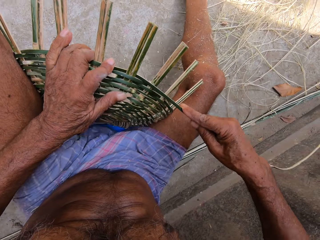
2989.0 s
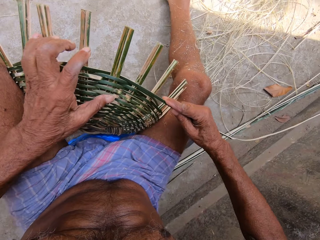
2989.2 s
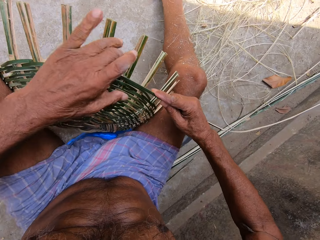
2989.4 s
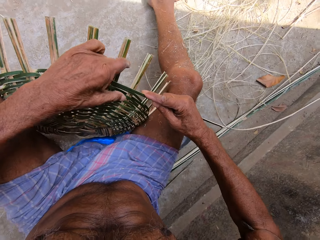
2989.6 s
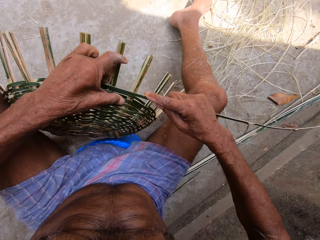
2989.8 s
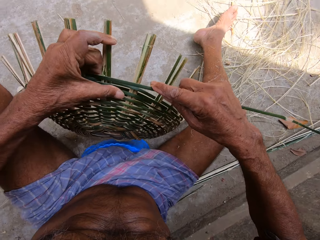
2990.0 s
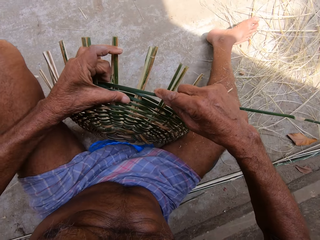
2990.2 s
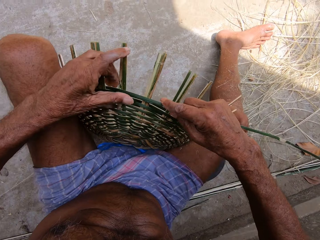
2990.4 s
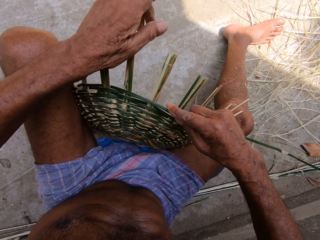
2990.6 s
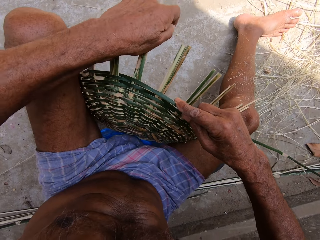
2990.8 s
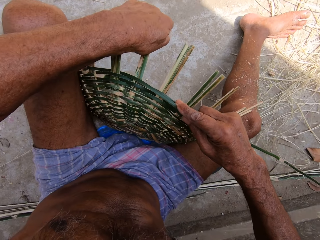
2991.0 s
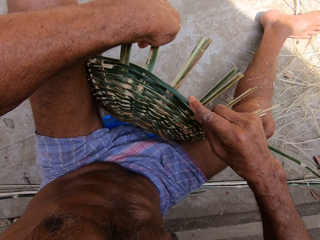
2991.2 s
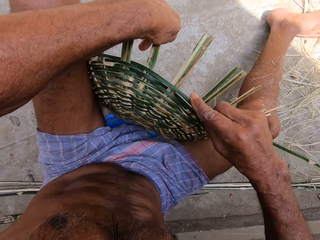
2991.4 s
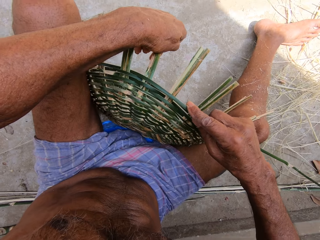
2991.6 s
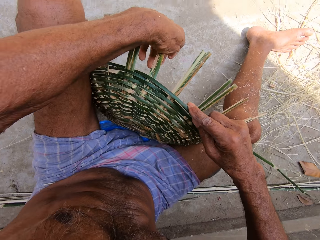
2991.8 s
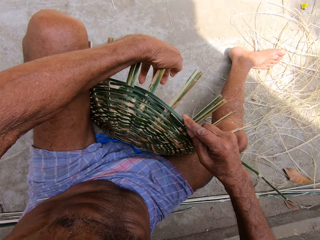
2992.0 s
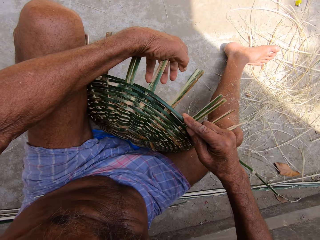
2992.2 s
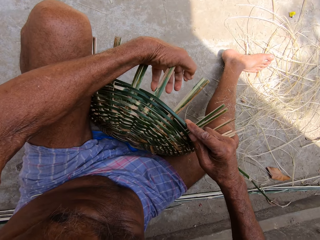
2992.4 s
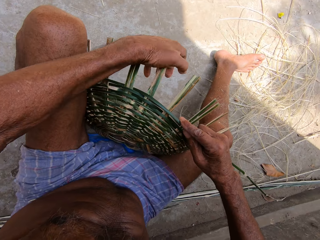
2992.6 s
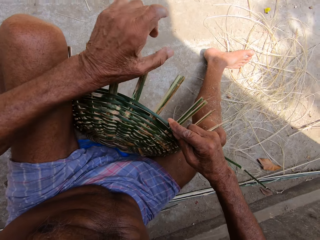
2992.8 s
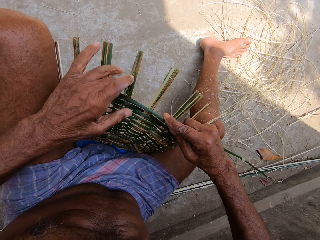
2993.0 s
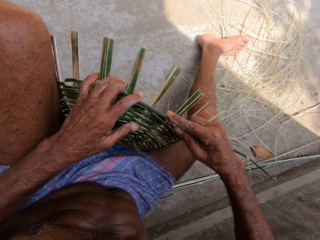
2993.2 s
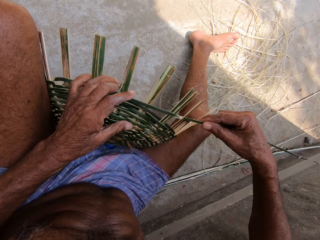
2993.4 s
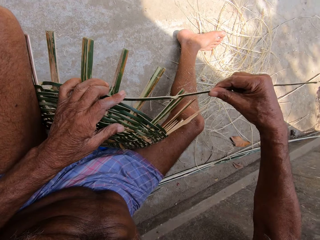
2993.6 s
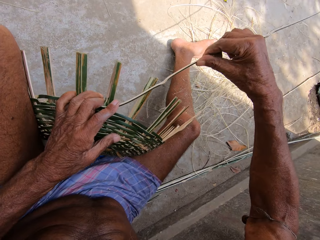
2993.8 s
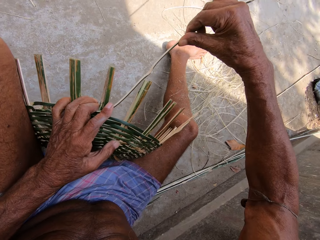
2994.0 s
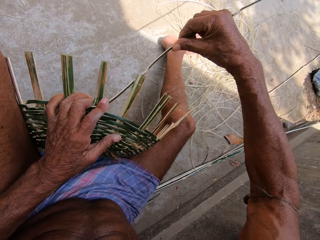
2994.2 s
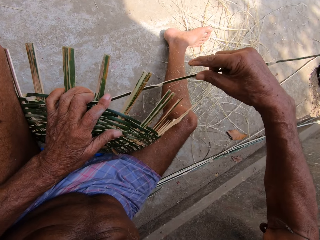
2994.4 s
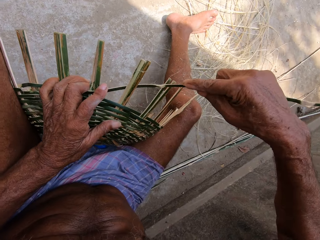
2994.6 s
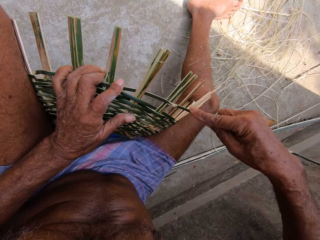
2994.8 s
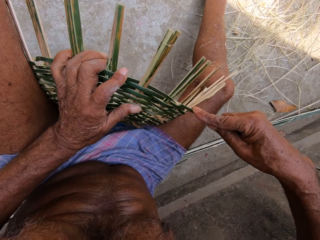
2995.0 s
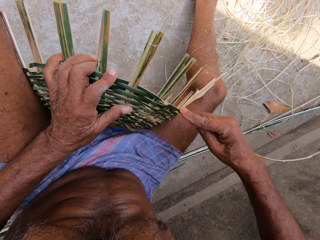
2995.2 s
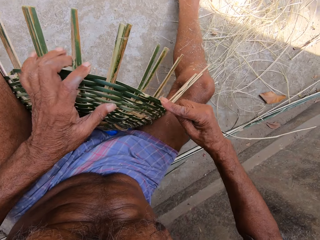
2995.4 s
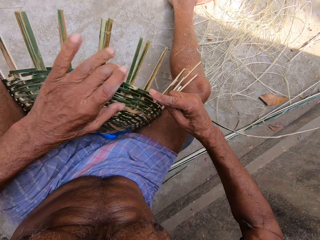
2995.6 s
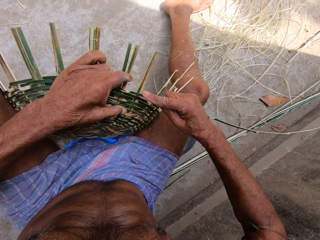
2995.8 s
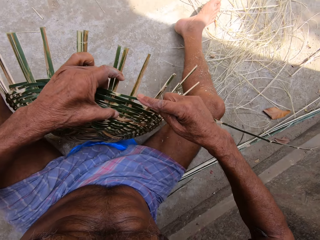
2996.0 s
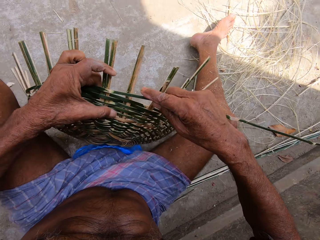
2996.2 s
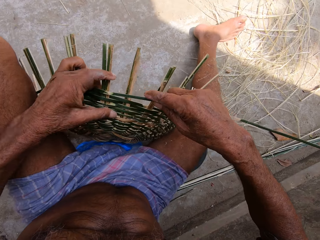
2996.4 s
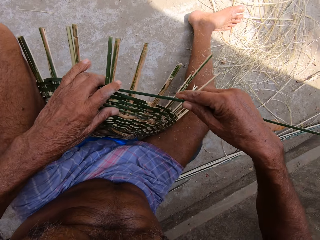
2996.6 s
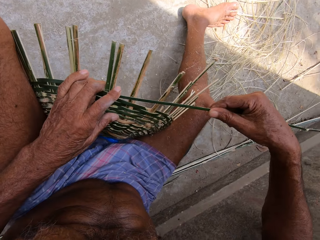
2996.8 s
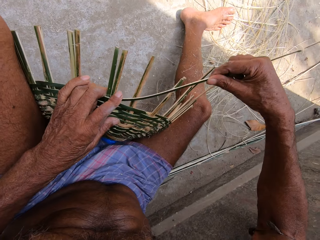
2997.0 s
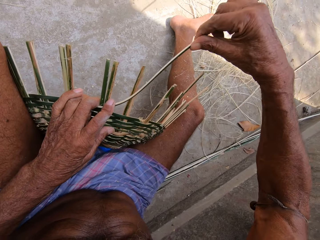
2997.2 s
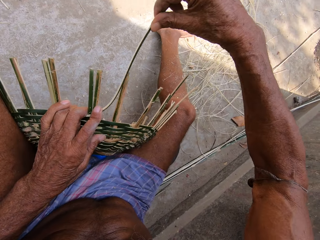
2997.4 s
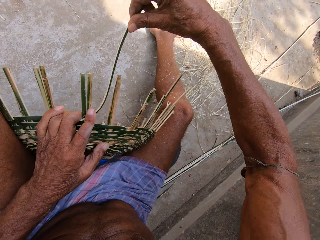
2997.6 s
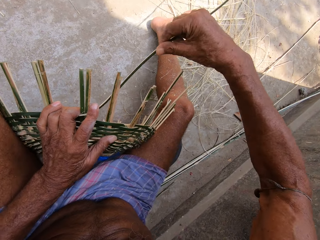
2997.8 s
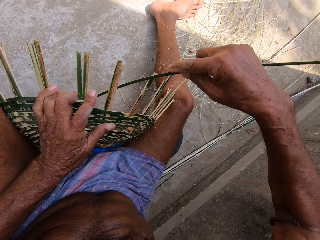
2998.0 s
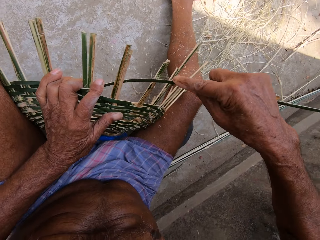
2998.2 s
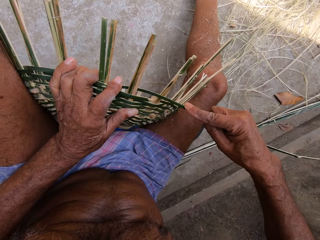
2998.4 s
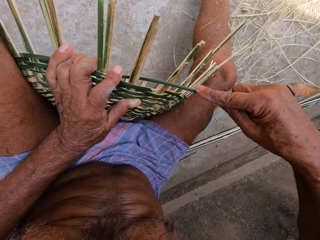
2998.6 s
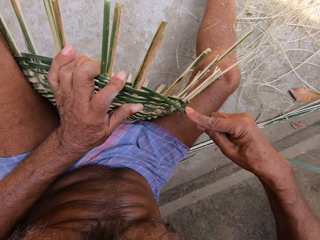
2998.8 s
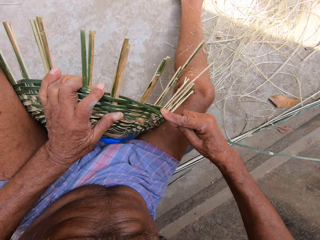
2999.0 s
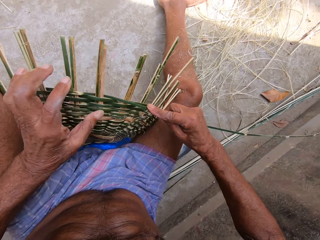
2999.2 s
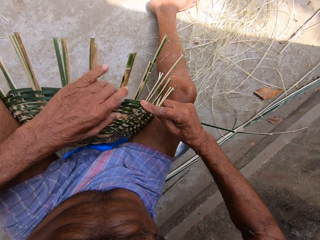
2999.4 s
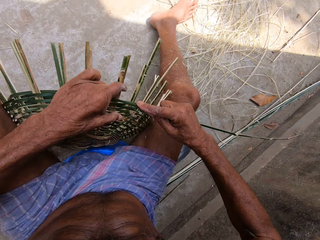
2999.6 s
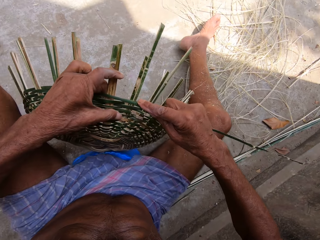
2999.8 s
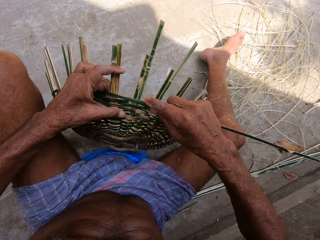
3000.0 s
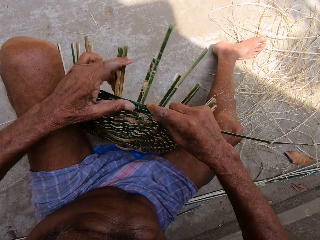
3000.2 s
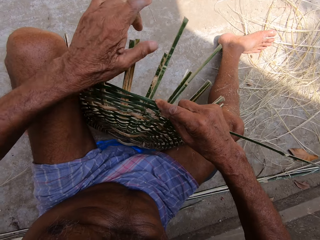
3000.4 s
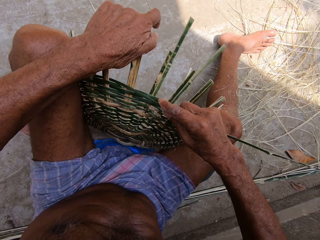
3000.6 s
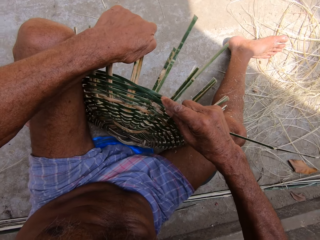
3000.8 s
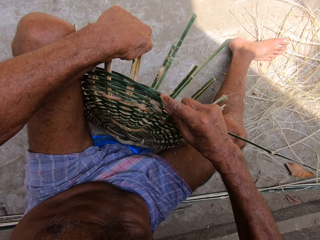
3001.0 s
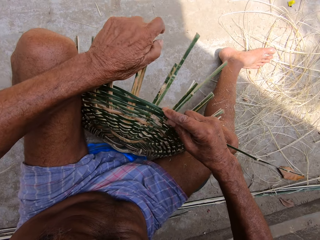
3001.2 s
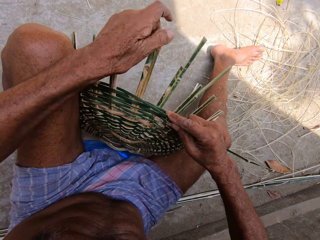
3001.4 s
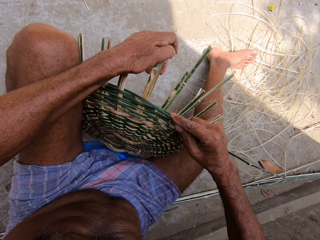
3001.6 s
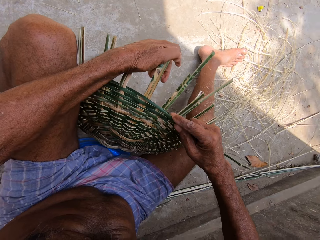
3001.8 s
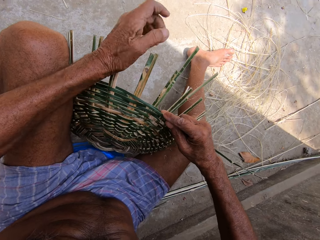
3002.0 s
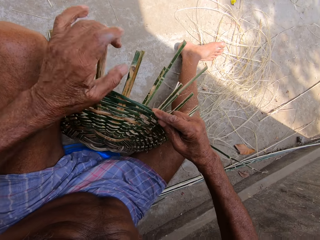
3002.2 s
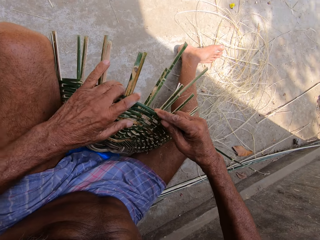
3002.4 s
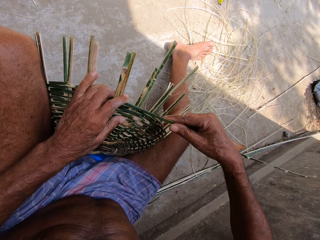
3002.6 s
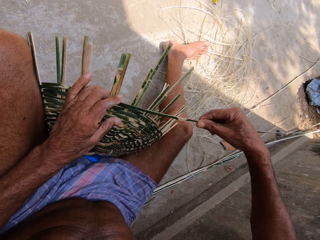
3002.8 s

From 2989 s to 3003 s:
The camera wearer rotates the basket. He weaves the basket with the bamboo strip in his right hand. He presses the basket with his left hand. He holds the basket with his left hand. He weaves the basket with the bamboo strip in his right hand. He turns the basket in his left hand. He weaves the basket. He turns the basket in his left hand. He presses the basket stick with his left hand.

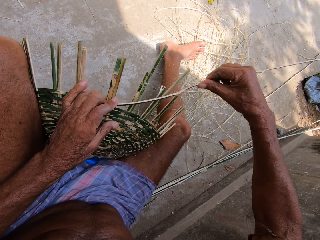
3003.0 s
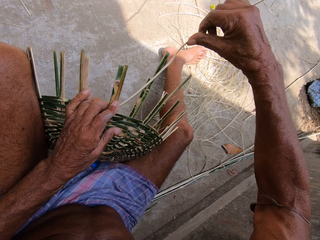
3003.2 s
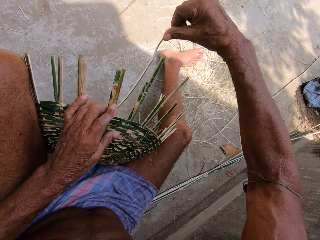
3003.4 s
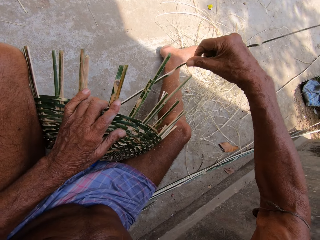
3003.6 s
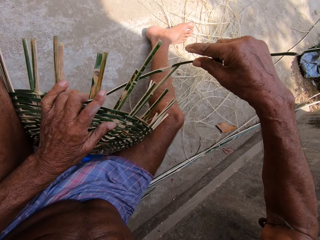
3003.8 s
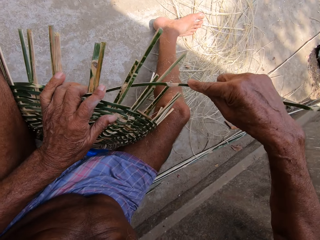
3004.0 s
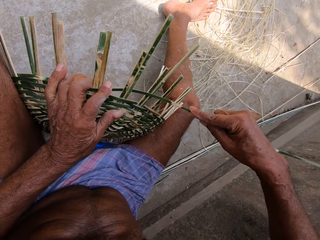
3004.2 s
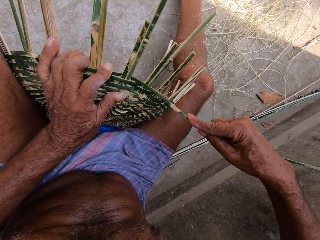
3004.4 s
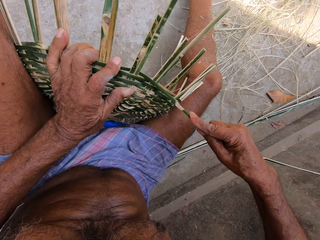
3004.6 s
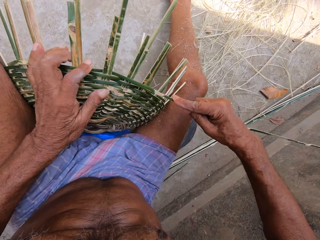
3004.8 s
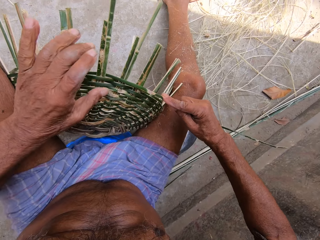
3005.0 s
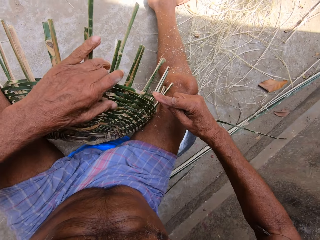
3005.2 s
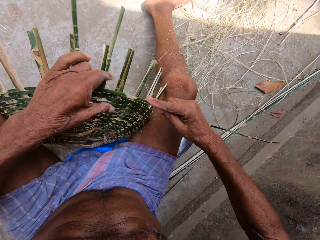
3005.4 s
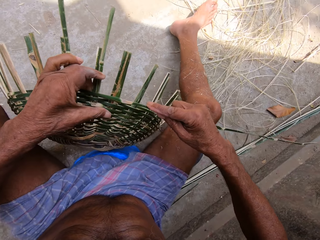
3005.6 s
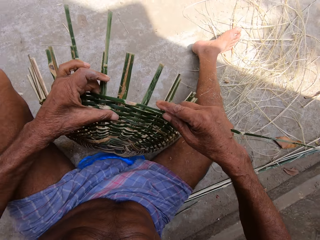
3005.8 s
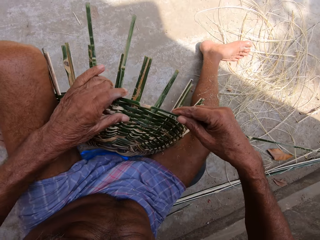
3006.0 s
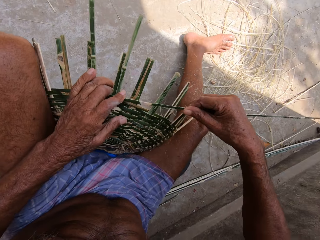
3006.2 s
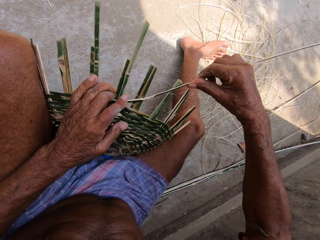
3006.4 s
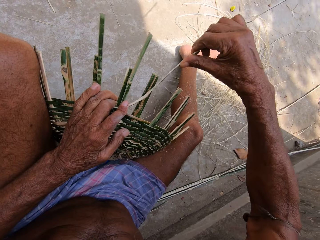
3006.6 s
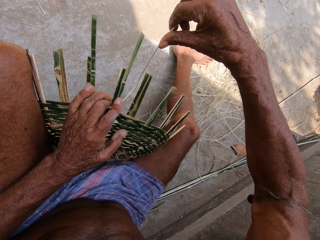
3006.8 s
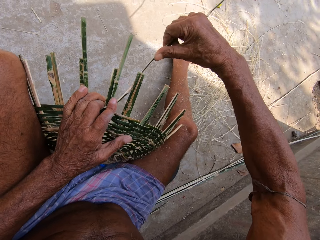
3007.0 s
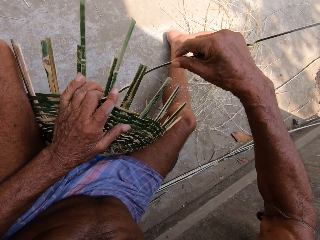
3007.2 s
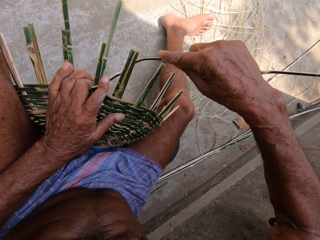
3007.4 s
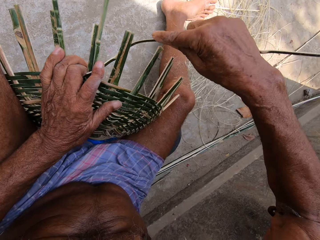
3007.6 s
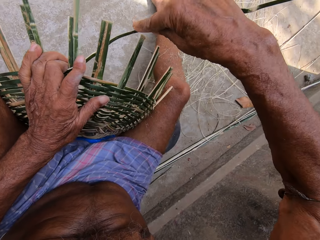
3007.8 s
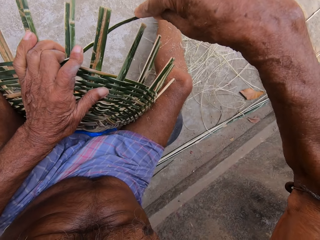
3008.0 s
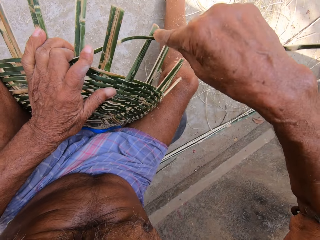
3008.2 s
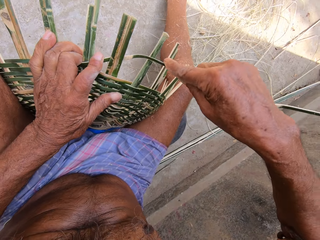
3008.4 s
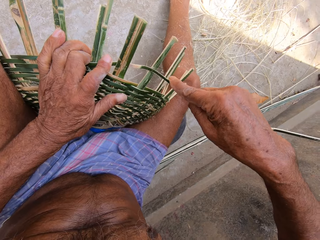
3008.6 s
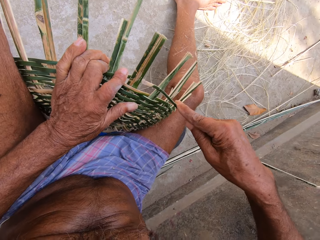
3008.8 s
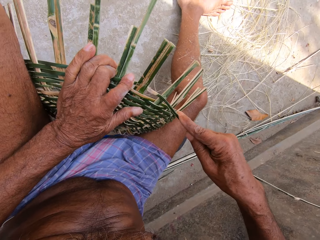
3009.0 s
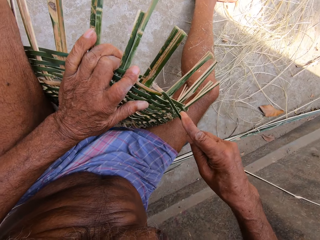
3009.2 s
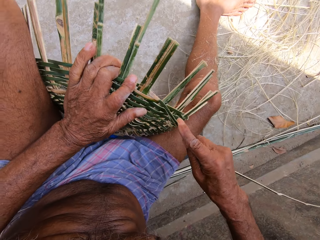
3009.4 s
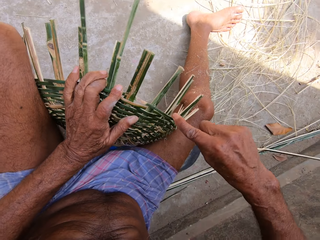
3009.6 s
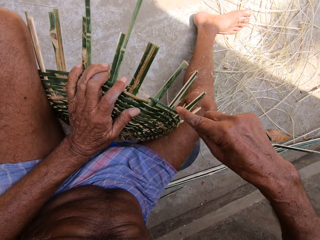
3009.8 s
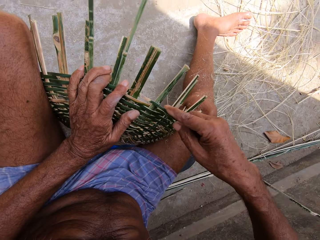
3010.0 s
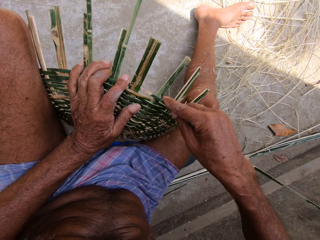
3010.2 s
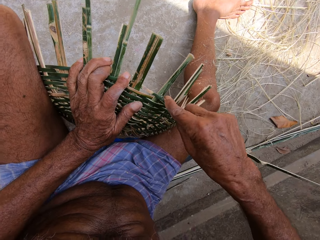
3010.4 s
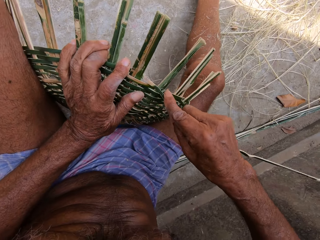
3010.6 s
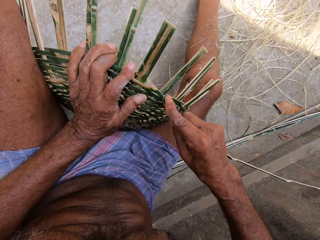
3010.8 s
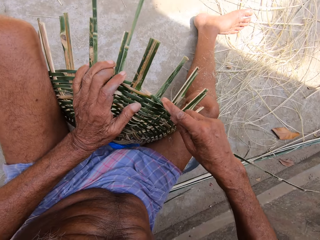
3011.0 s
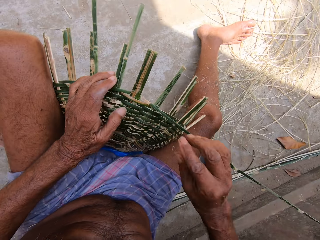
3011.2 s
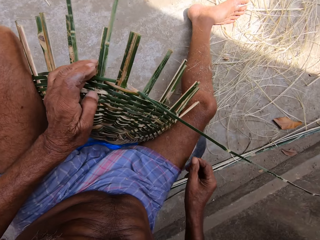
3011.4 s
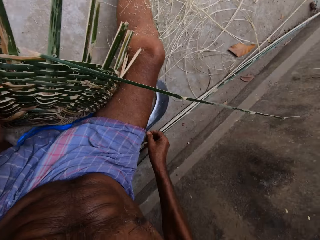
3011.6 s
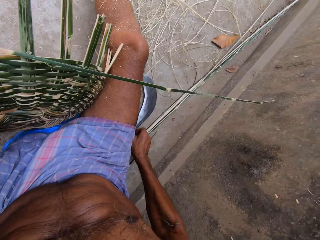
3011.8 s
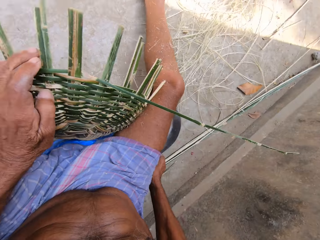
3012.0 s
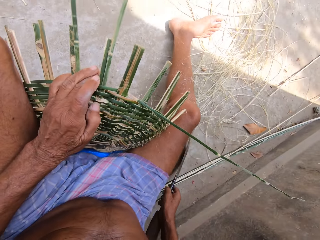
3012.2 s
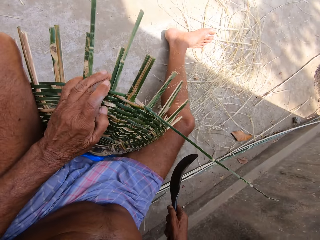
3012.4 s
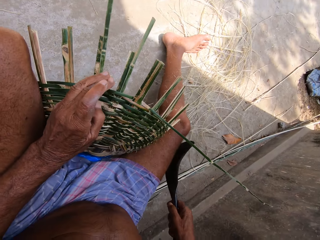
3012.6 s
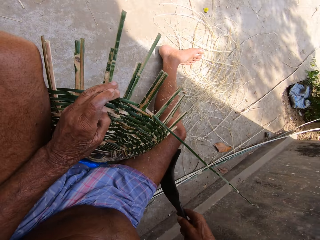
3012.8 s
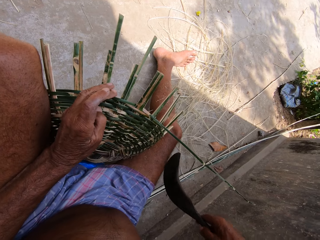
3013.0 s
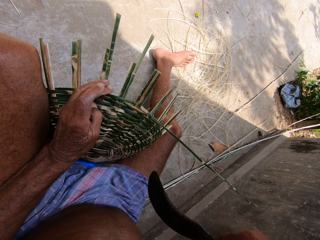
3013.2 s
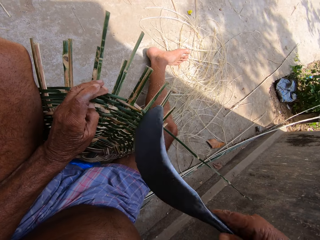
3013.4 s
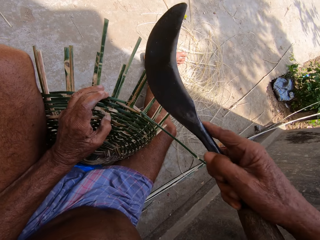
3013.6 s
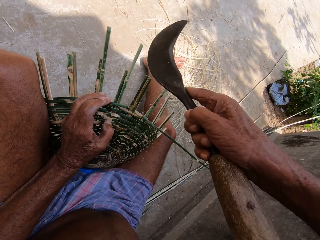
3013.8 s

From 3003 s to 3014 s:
The camera wearer weaves the basket with the bamboo strip in his right hand. He turns the basket in his left hand. He weaves the basket with the bamboo strip in his right hand. He removes his right hand from the bamboo strip. He picks up a weaving knife from the ground with his right hand.
